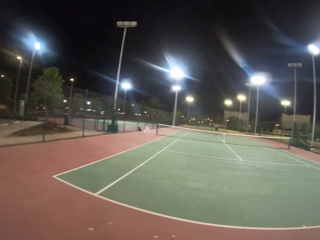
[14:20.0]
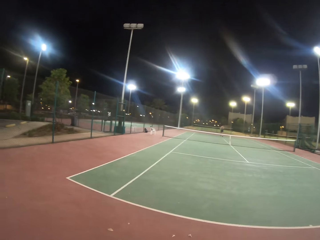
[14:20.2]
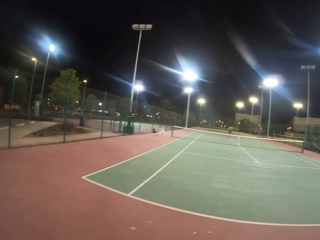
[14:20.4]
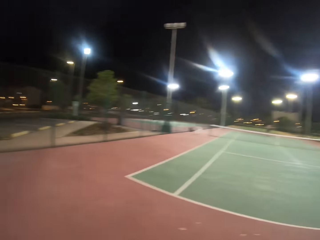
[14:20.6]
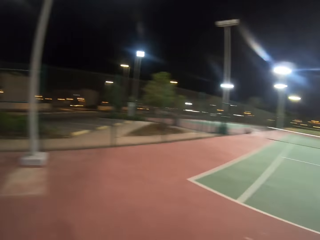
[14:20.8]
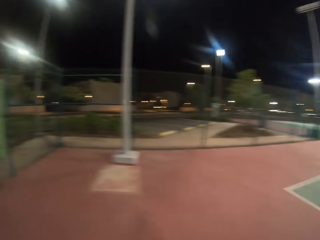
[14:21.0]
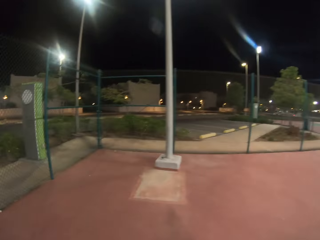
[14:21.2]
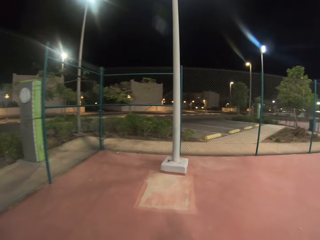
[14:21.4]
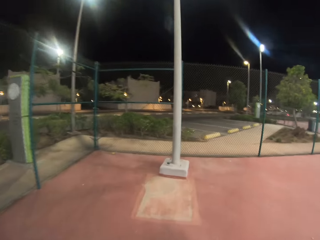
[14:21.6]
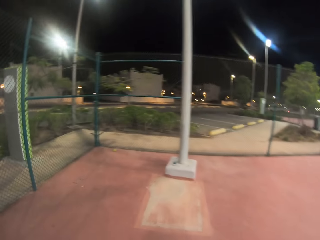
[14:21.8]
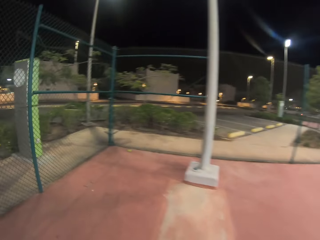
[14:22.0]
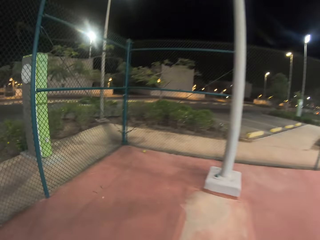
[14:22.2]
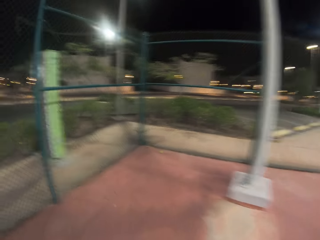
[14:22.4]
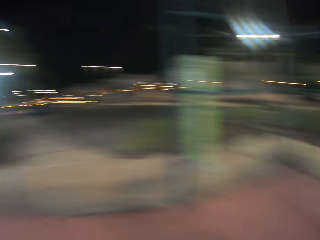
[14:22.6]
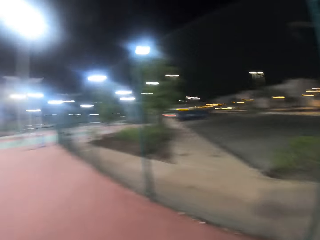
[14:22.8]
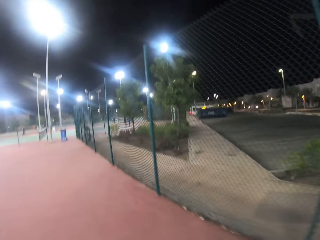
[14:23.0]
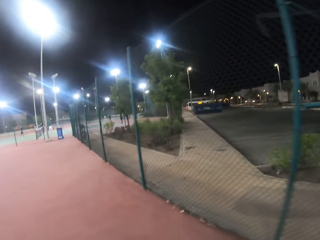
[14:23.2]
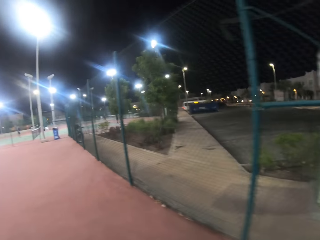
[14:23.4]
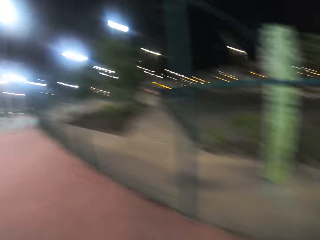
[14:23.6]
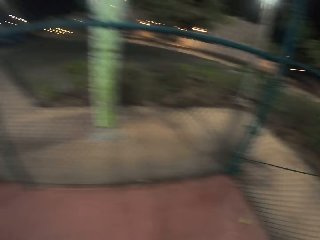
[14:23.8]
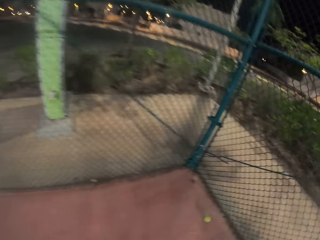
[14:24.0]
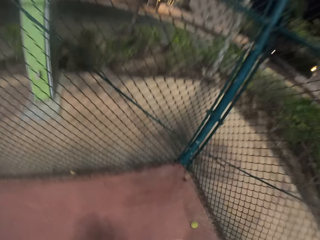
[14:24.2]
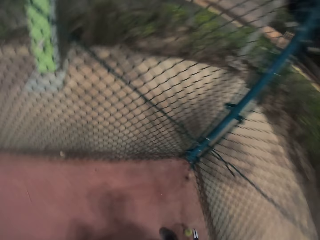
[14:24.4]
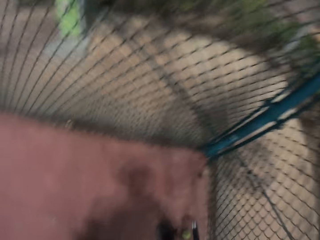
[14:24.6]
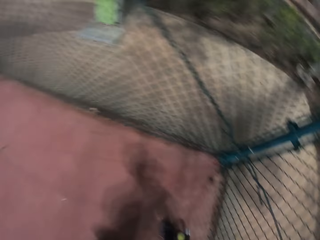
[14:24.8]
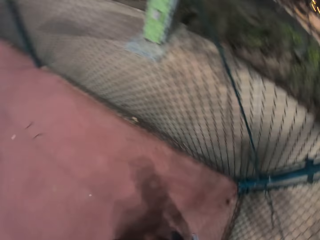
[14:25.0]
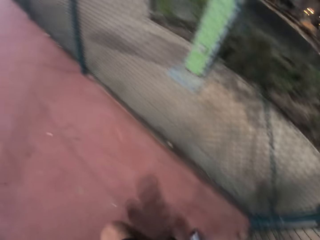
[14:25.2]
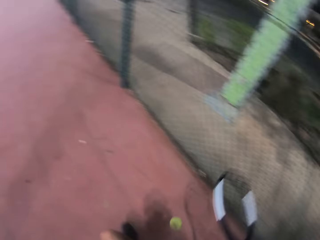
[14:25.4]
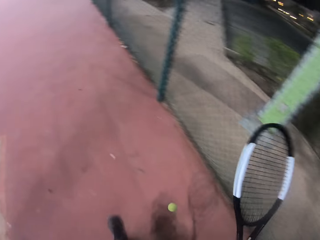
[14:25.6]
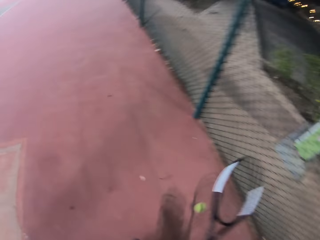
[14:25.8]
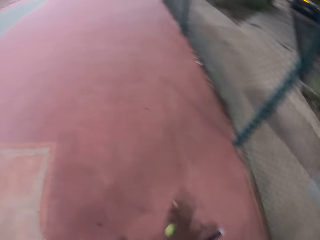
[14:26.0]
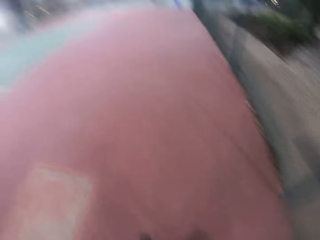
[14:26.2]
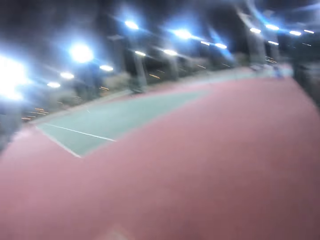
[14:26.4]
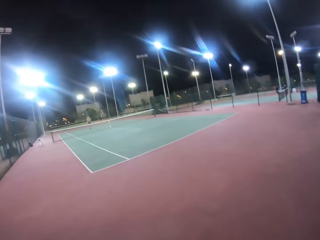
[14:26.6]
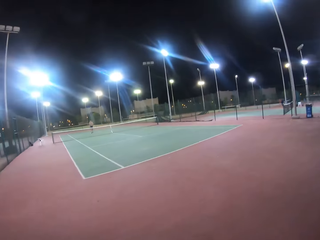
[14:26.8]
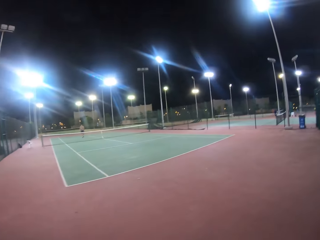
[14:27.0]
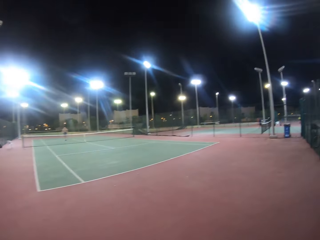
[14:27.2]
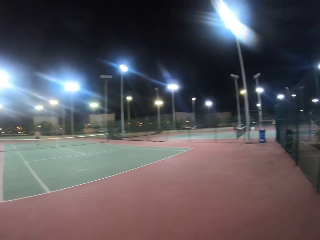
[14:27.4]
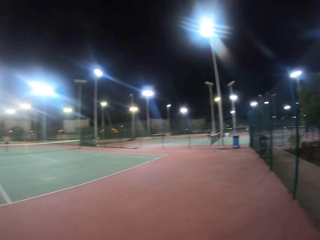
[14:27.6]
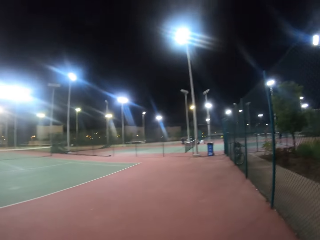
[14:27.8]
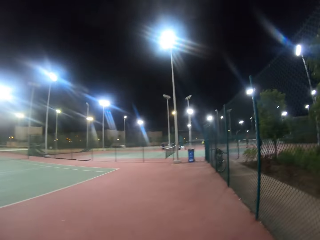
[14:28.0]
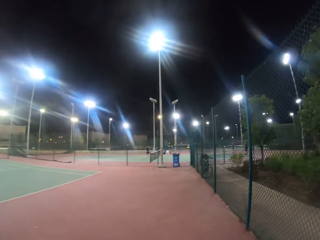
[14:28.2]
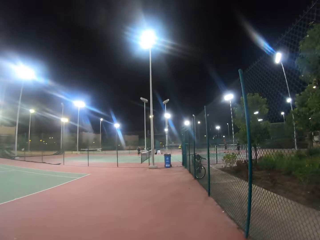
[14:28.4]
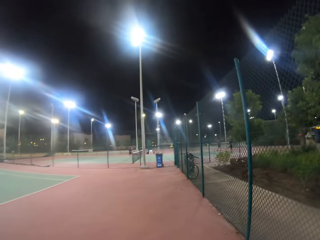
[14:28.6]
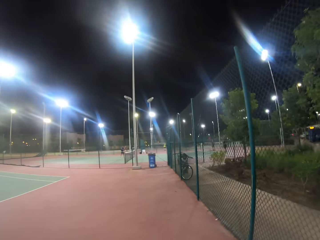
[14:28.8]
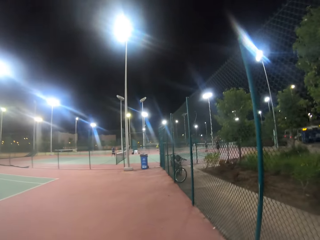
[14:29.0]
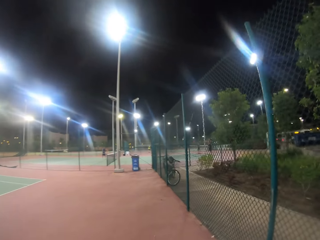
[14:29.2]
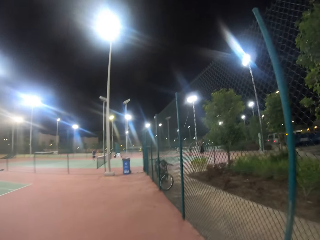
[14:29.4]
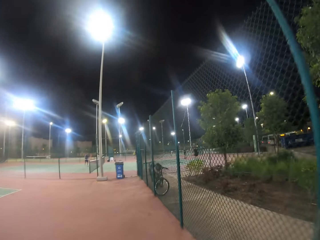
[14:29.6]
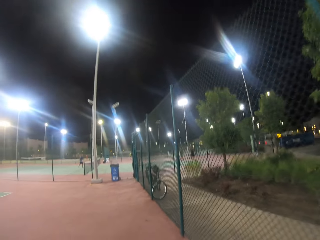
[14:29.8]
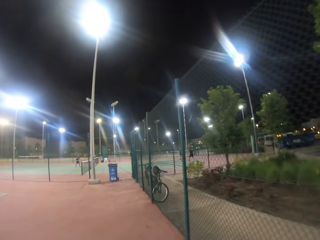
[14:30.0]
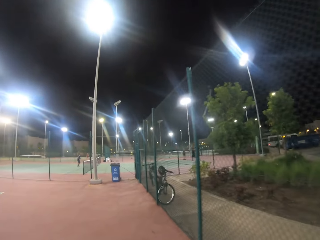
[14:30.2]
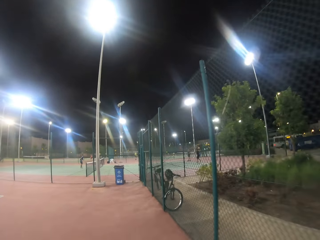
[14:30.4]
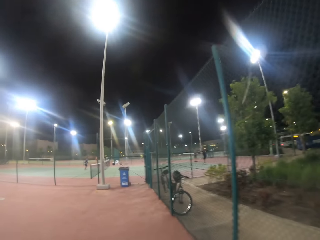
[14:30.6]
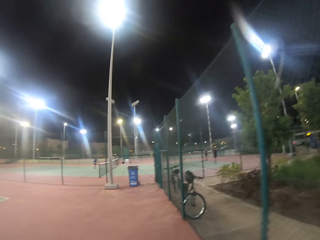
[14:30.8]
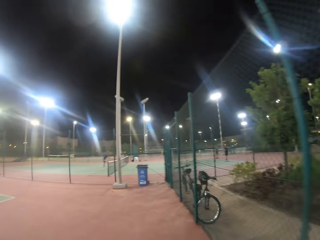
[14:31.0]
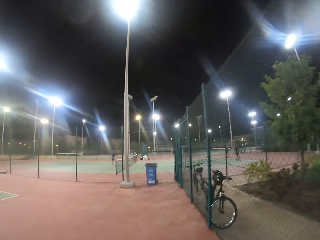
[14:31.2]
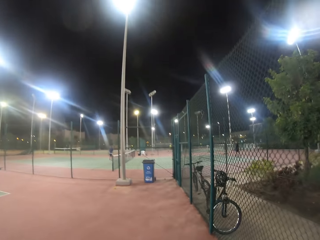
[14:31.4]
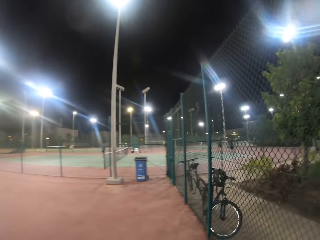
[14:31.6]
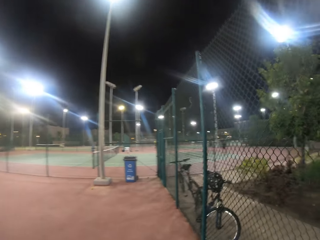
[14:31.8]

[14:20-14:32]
The camera wearer walks in the badminton court, moves a ball with a racket, hits the ball with the racket, bounces the ball with the racket, walks towards the ball, and walks in the badminton court.

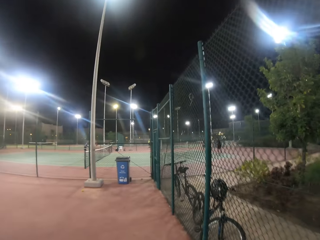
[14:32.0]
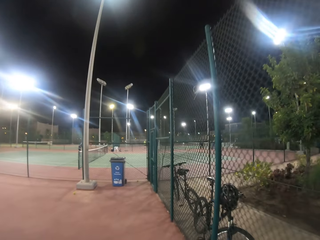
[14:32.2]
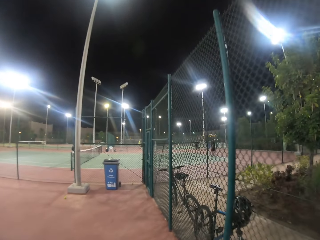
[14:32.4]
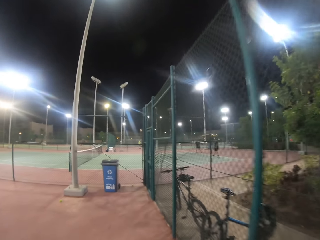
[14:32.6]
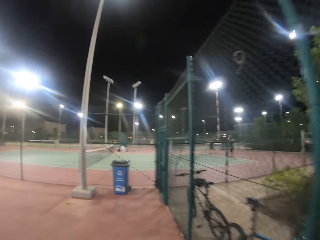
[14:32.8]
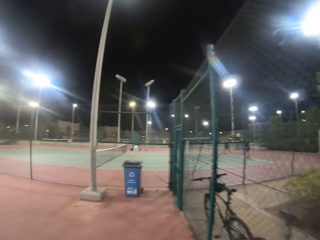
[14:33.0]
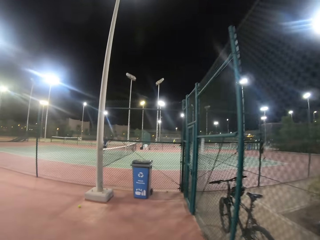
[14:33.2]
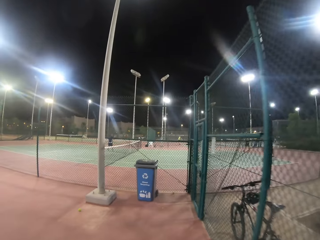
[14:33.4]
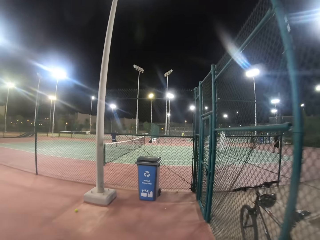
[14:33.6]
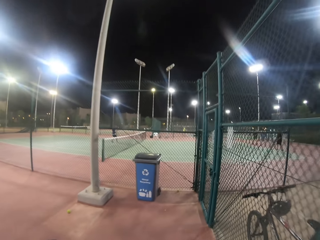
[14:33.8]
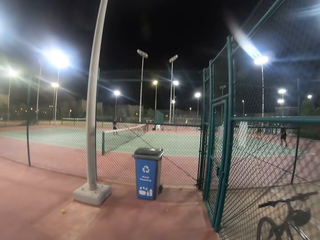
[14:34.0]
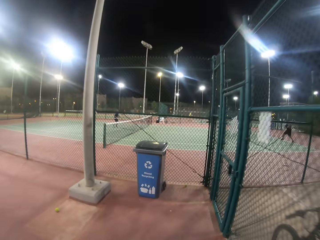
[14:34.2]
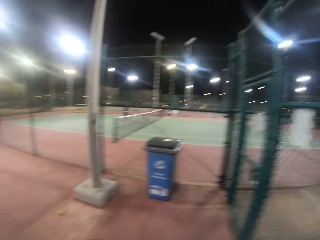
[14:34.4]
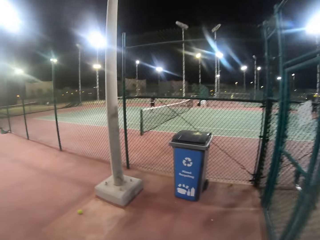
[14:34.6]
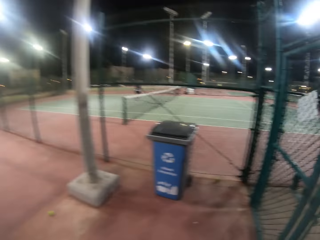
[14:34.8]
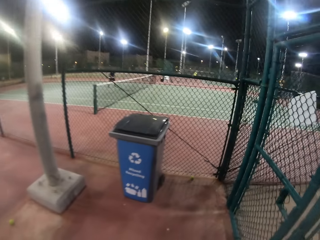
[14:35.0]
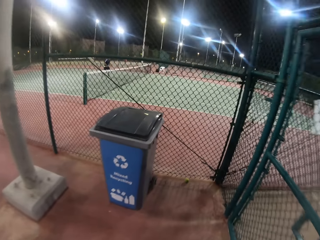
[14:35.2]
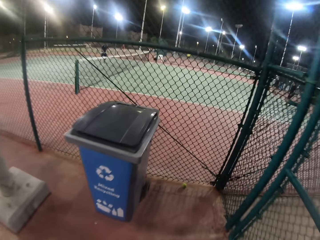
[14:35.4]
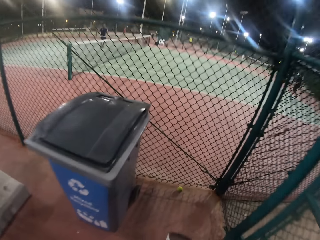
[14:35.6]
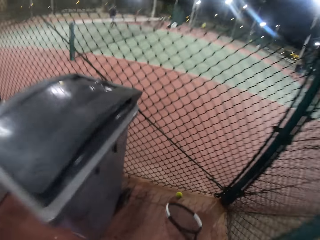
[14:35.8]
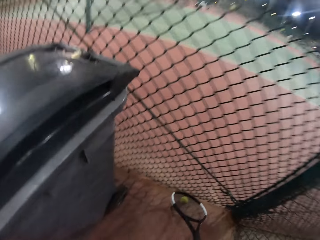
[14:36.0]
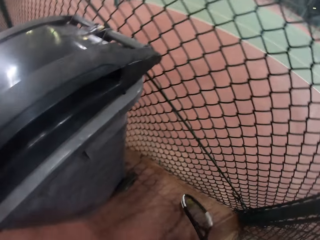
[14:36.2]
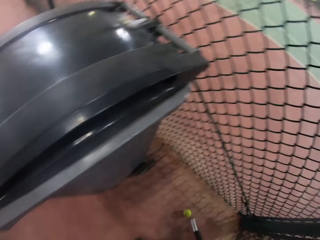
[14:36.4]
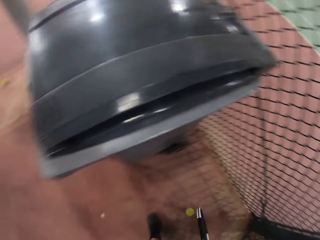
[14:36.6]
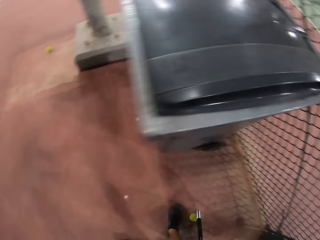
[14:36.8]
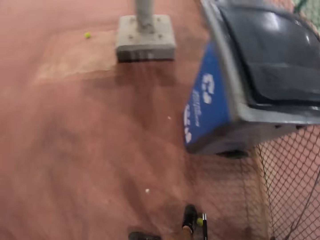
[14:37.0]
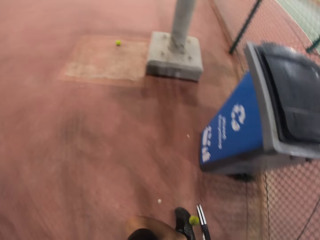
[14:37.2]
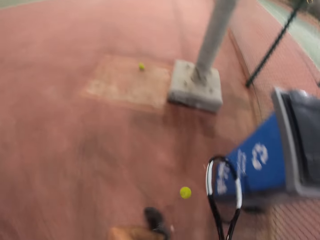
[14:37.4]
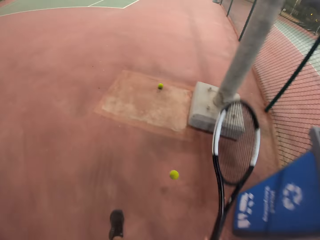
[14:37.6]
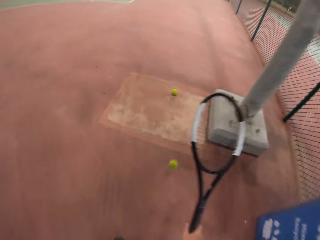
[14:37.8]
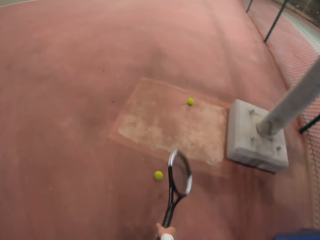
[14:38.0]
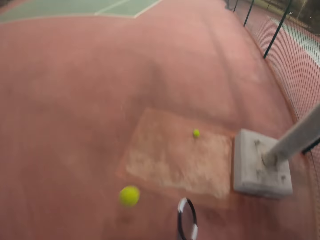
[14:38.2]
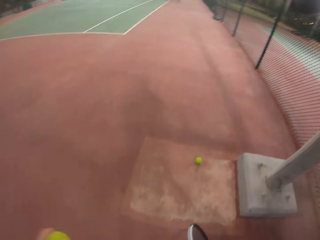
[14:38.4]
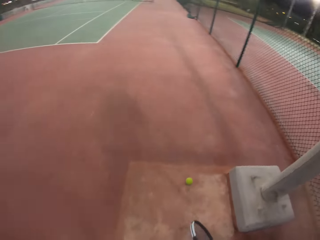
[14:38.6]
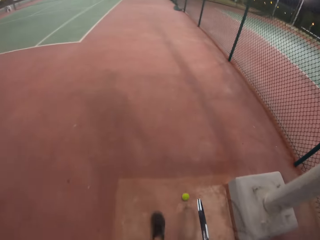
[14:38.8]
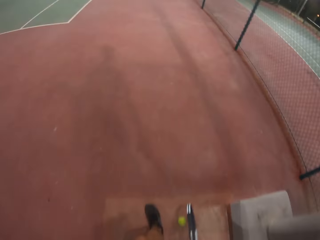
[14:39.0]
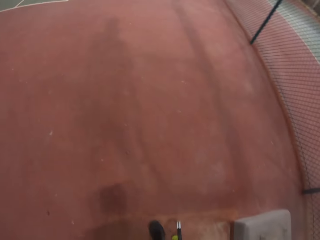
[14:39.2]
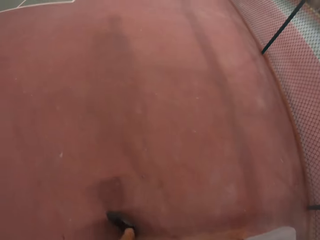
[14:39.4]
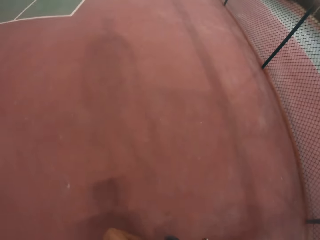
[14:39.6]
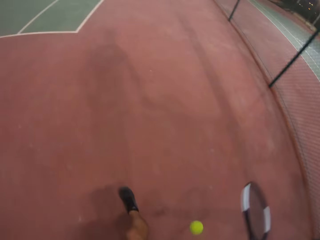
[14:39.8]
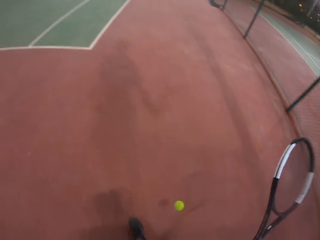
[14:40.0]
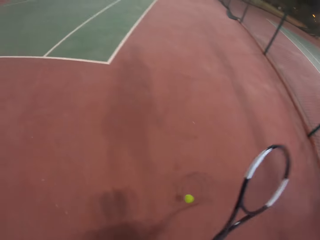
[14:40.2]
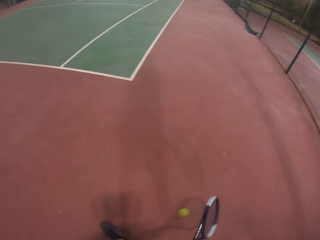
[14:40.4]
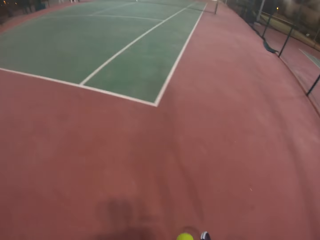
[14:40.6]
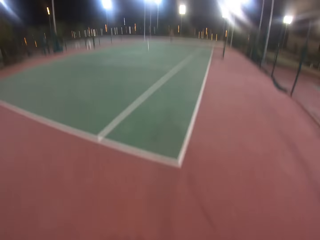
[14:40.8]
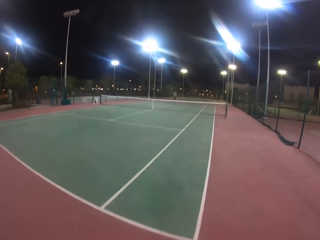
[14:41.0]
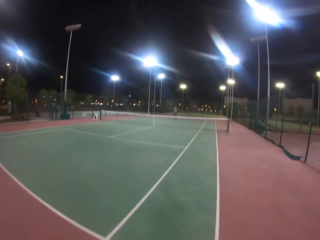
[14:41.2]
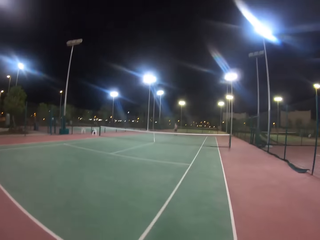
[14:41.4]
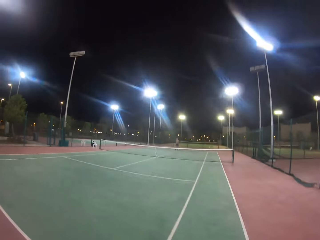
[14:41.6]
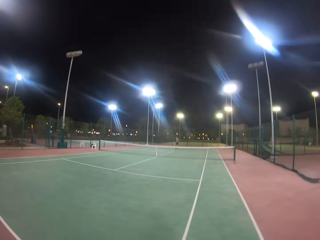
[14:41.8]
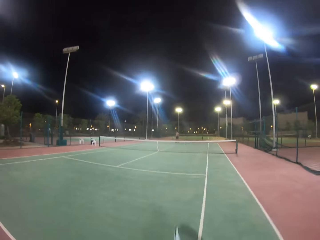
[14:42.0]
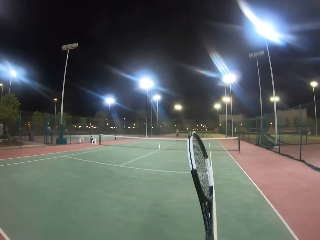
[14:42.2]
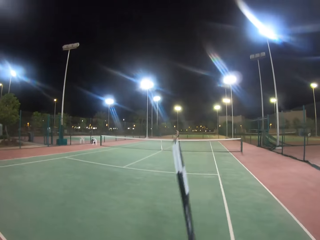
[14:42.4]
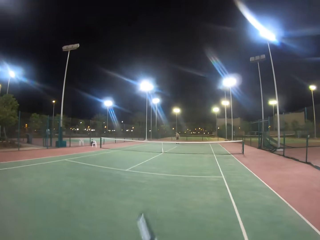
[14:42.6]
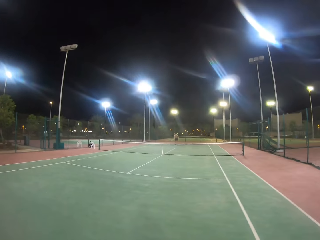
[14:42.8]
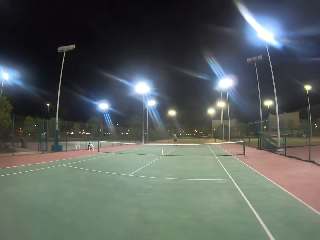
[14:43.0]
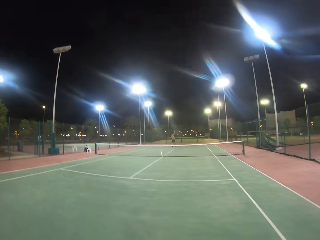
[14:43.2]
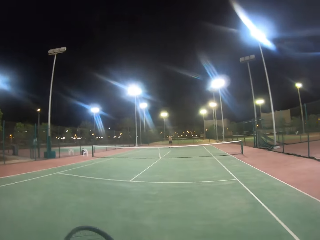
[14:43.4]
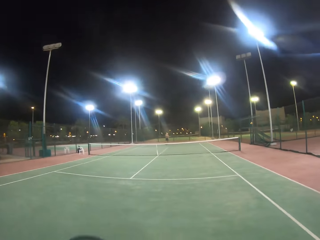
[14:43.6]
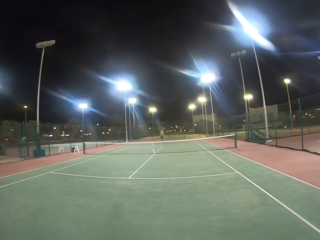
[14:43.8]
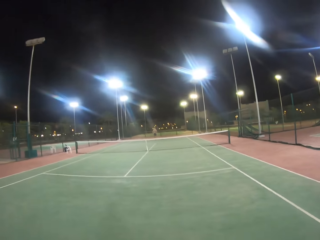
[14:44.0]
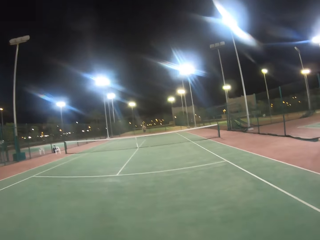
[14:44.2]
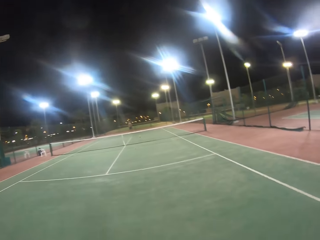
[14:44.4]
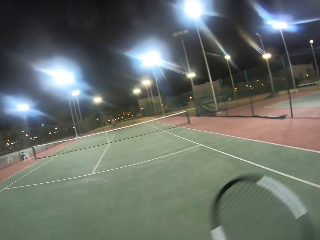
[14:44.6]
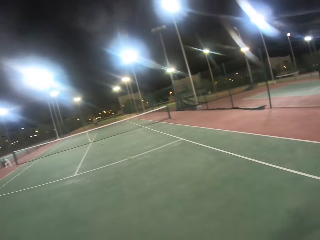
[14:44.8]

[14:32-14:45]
The camera wearer moves a ball with a racket. They pick up the ball from the ground. They hit the ball with the racket. They bounce the ball with the racket. They move the ball with the racket. They pick up the ball from the ground. They hit the ball with the racket. They move the racket.
